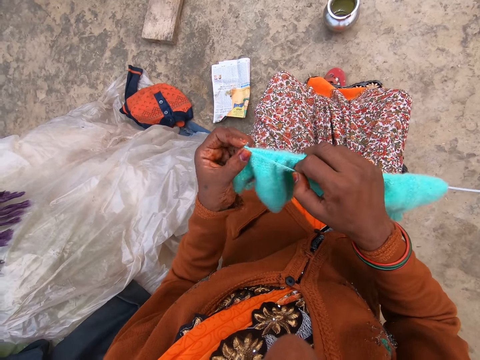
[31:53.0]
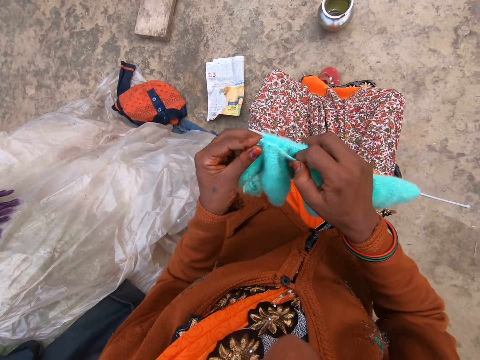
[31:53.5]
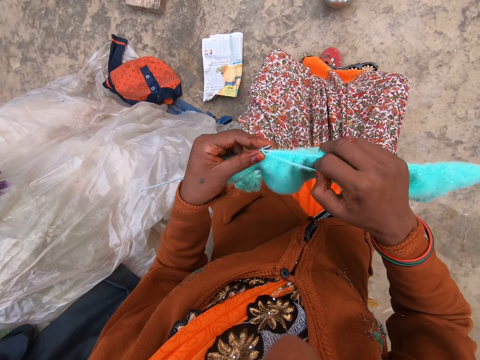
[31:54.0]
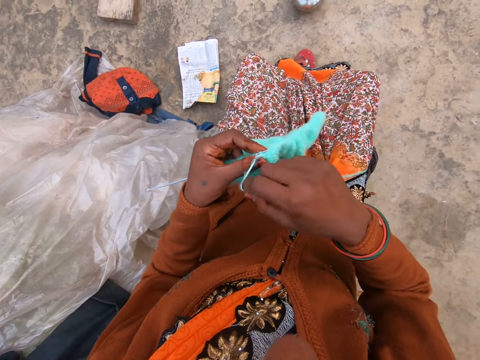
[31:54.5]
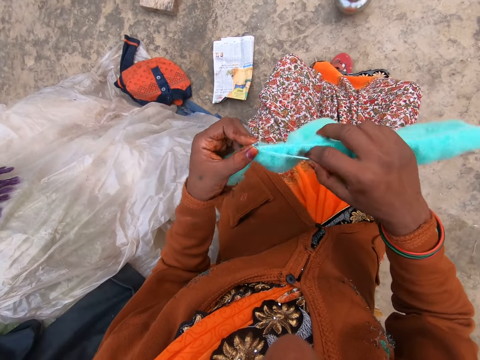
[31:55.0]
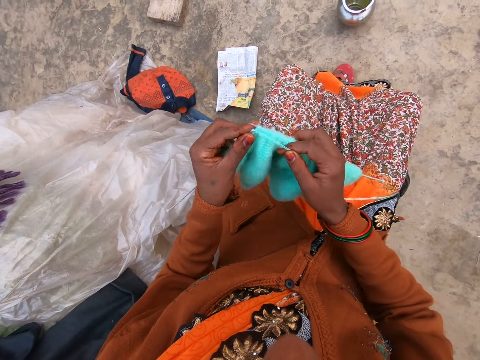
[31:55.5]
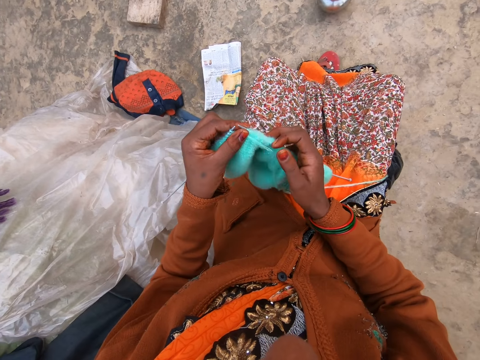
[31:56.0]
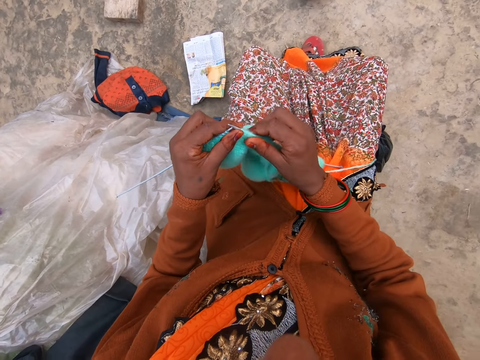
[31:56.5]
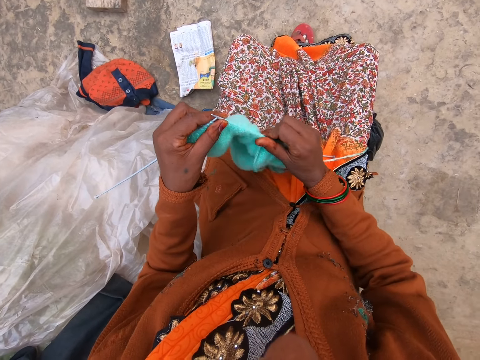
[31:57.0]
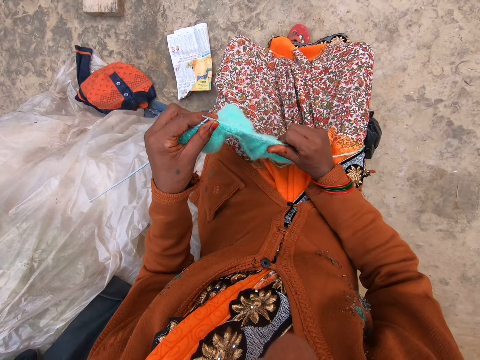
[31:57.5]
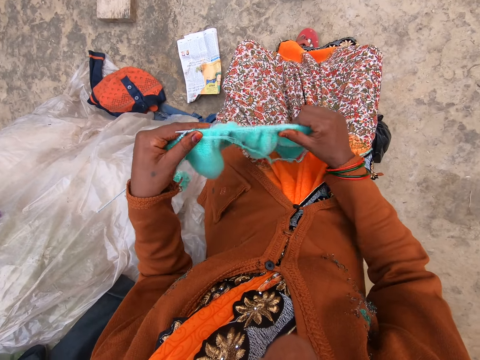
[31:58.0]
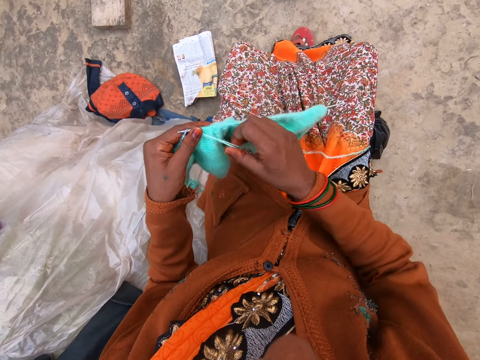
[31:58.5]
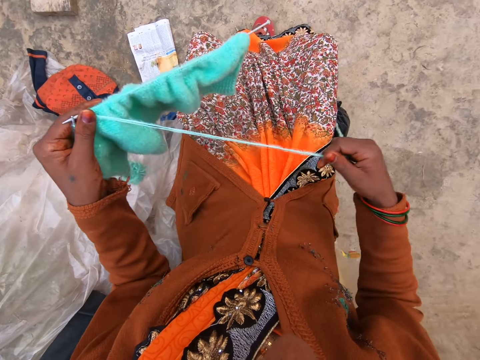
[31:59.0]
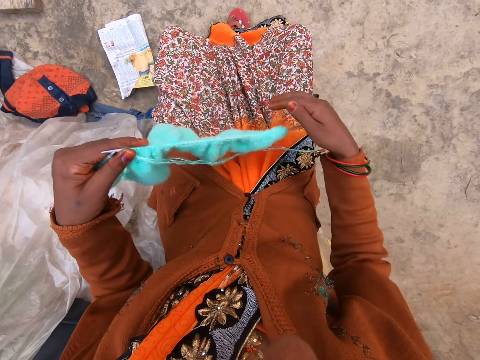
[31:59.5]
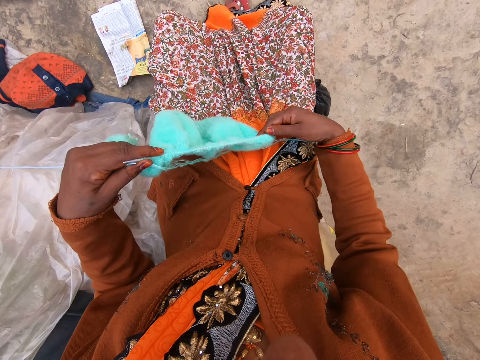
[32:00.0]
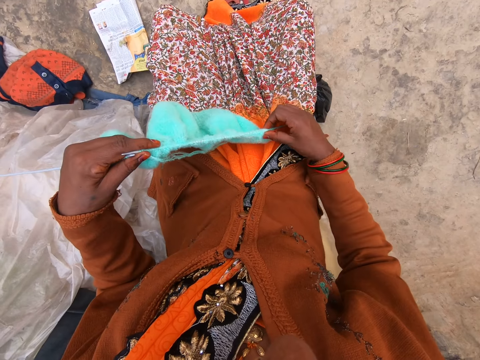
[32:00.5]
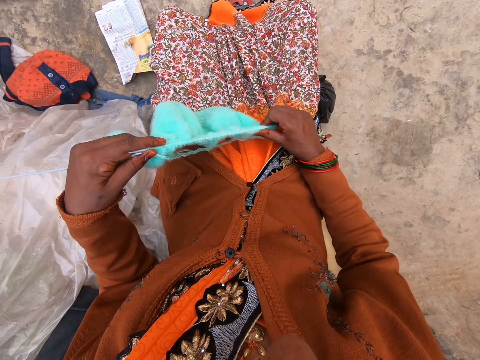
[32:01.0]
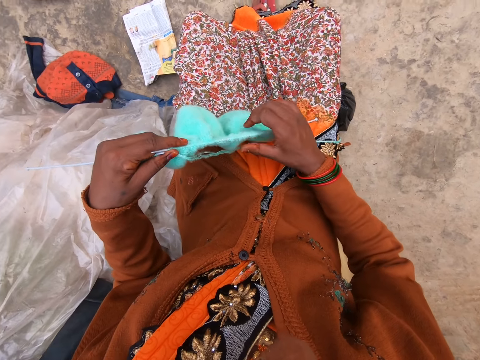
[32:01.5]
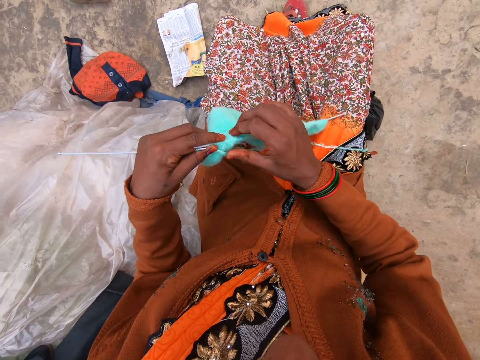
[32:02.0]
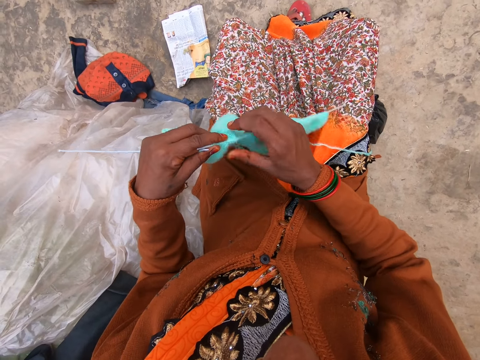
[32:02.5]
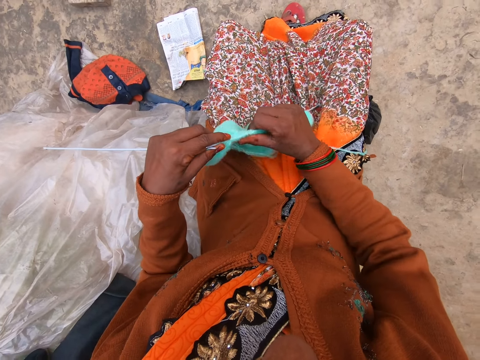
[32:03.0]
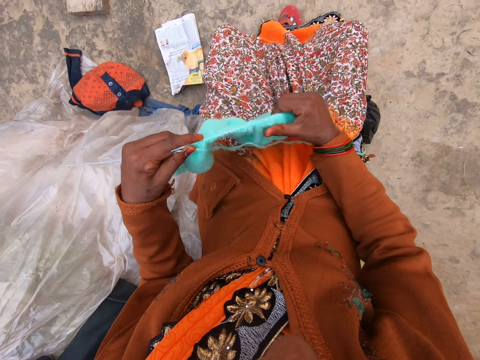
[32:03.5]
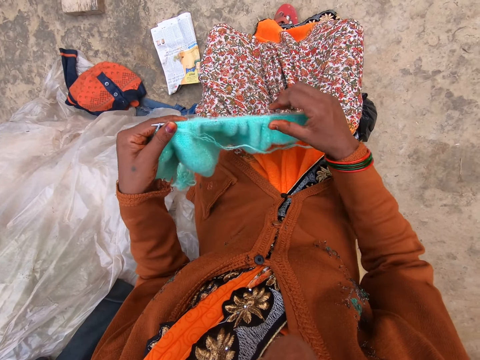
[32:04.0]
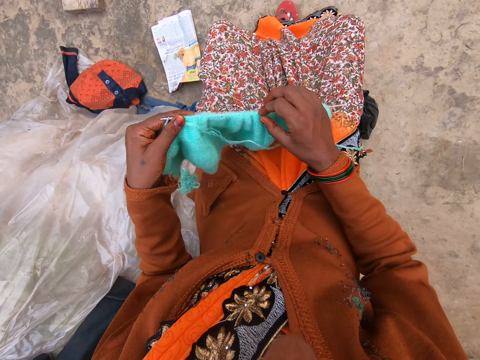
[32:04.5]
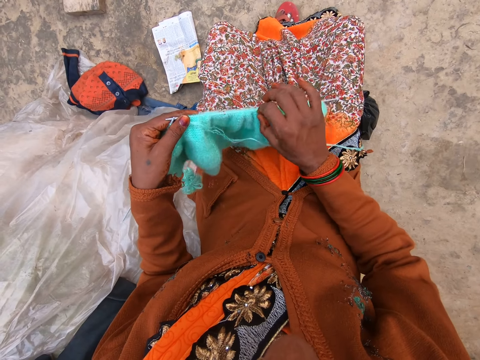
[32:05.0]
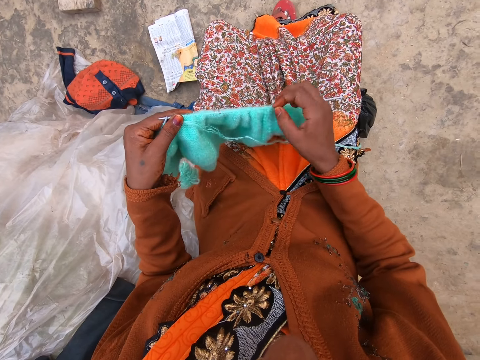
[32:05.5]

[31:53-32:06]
The camera wearer holds the knitted yarn and knitting pins with her left hand. She adjusts the knitted yarn on the knitting pin with her right hand. She pulls the knitted fabric. She pulls the string of yarn with her right hand. She adjusts the knitted yarn on the knitting pin with her right hand.

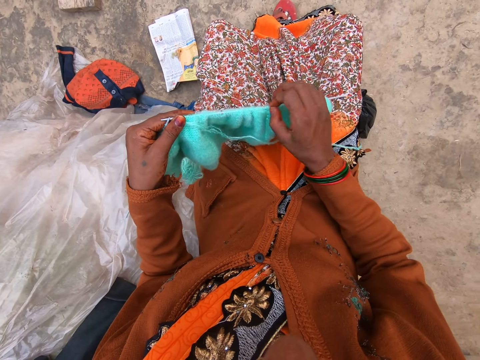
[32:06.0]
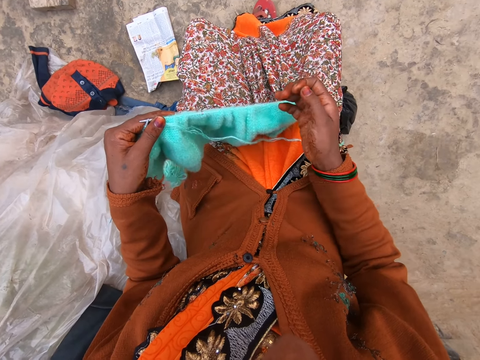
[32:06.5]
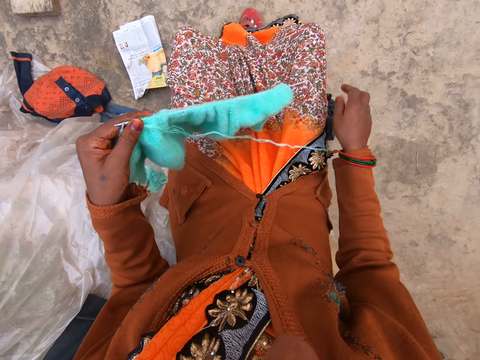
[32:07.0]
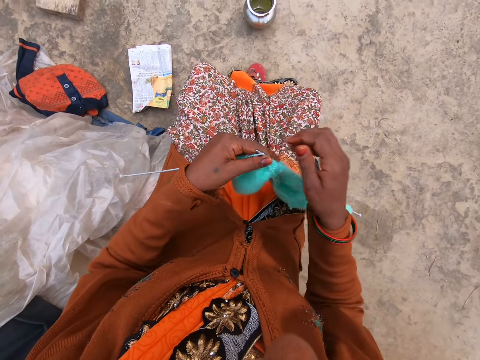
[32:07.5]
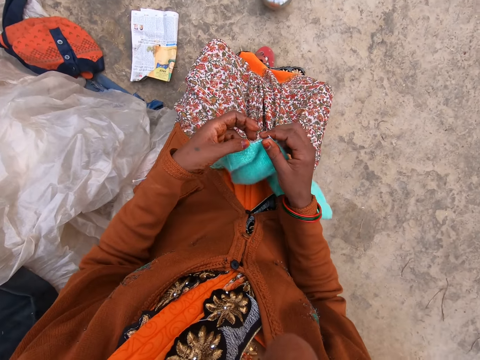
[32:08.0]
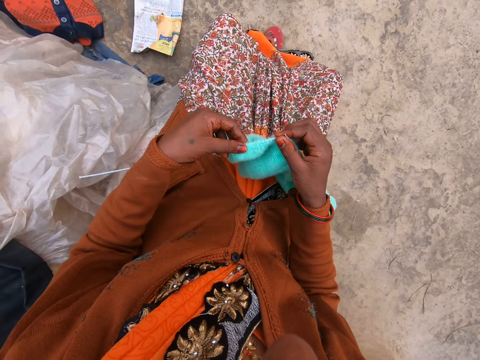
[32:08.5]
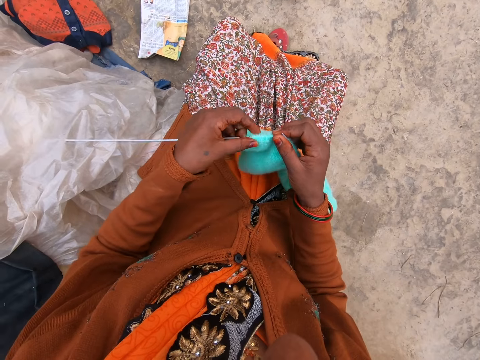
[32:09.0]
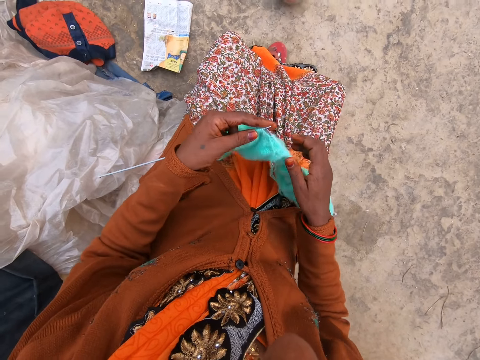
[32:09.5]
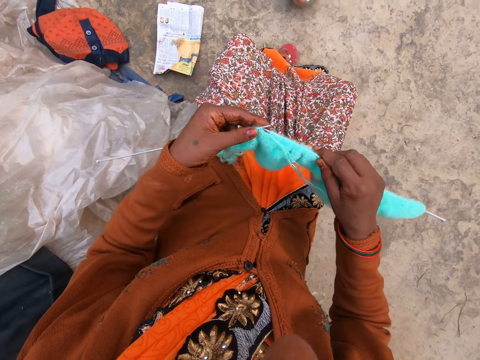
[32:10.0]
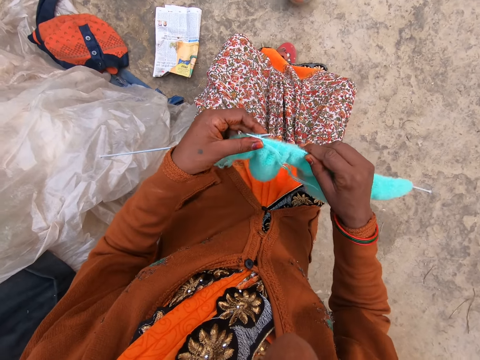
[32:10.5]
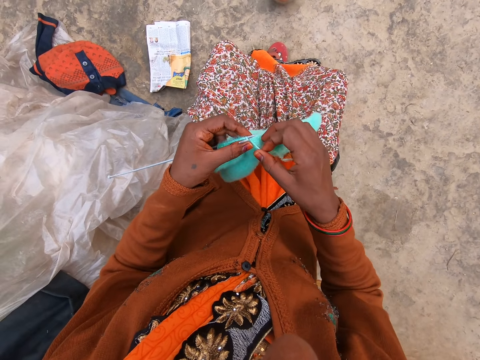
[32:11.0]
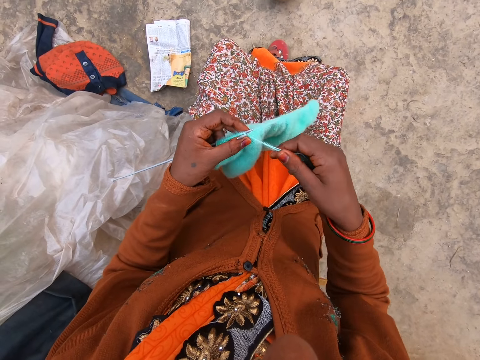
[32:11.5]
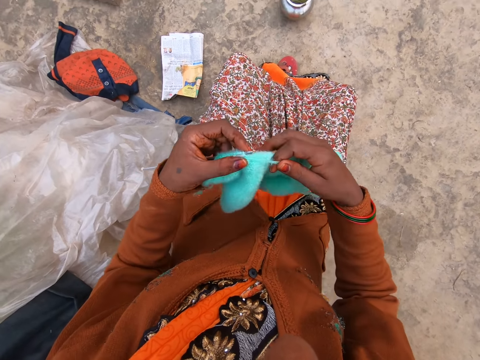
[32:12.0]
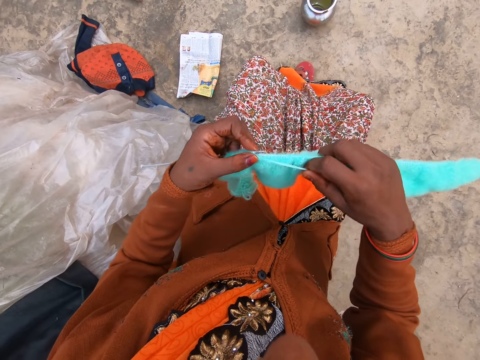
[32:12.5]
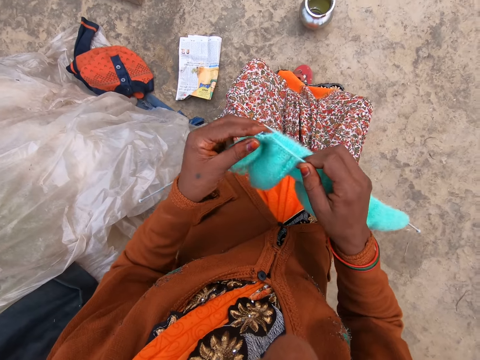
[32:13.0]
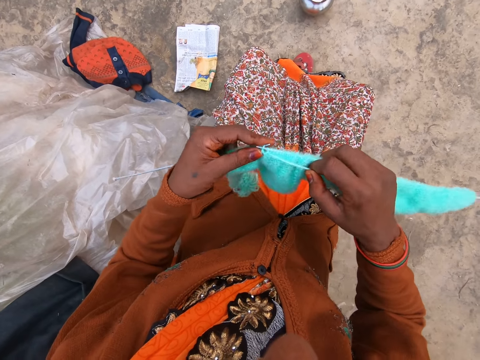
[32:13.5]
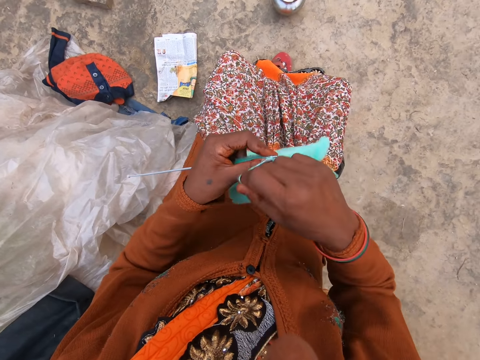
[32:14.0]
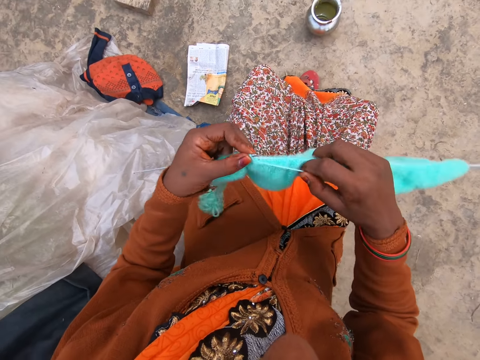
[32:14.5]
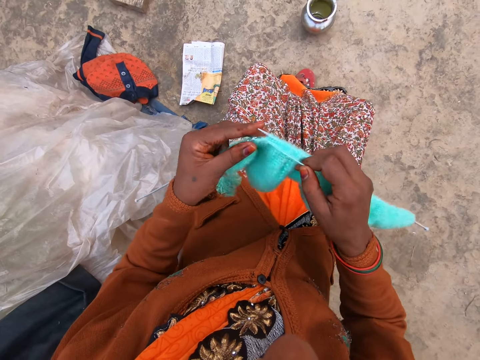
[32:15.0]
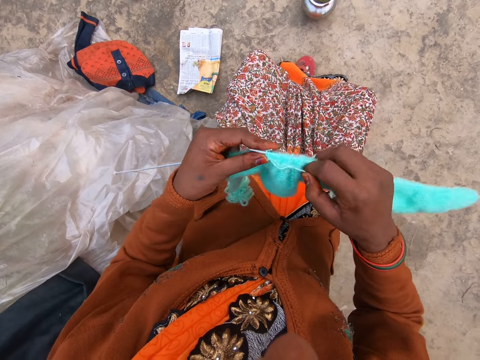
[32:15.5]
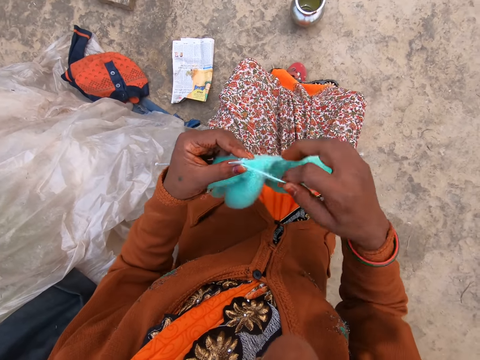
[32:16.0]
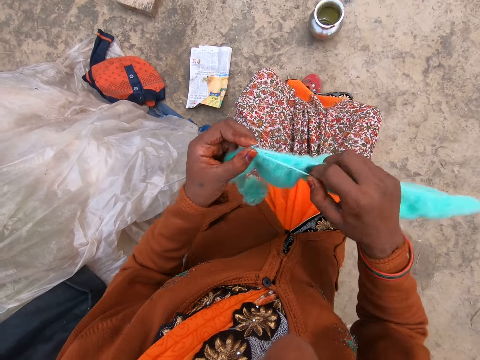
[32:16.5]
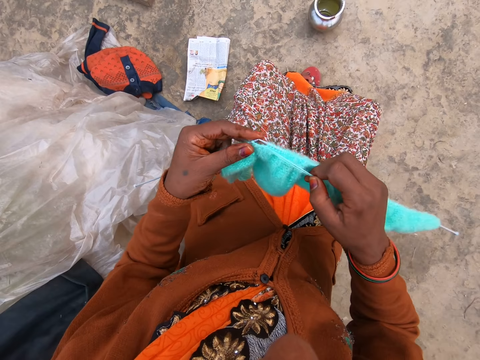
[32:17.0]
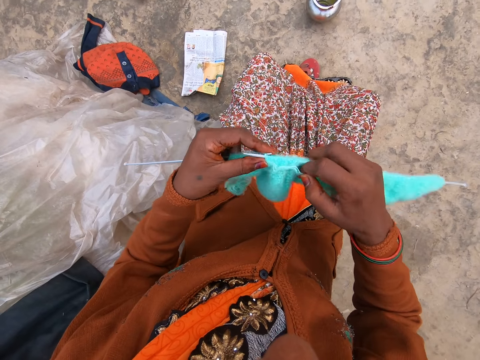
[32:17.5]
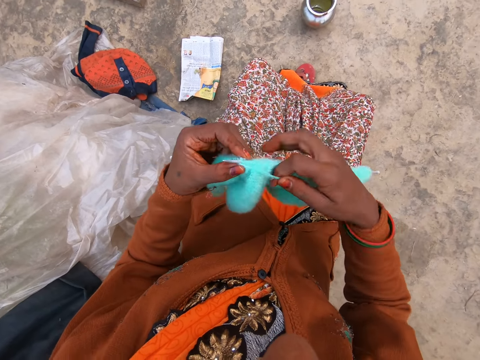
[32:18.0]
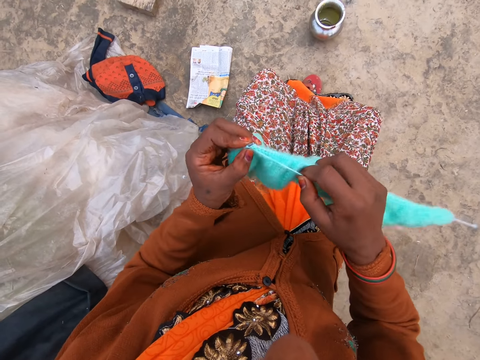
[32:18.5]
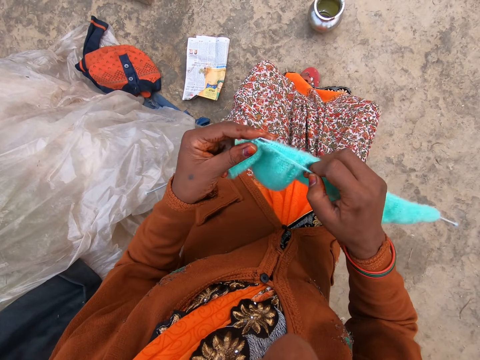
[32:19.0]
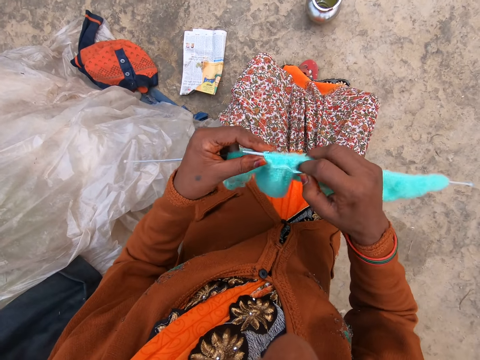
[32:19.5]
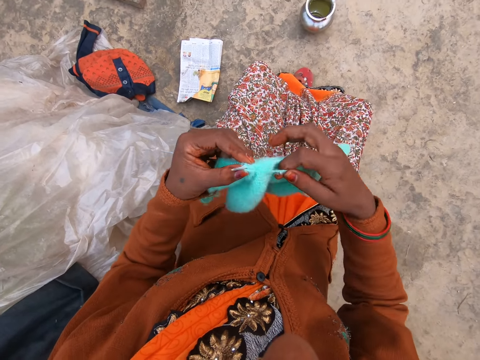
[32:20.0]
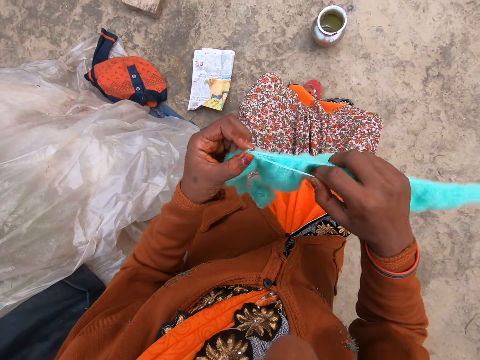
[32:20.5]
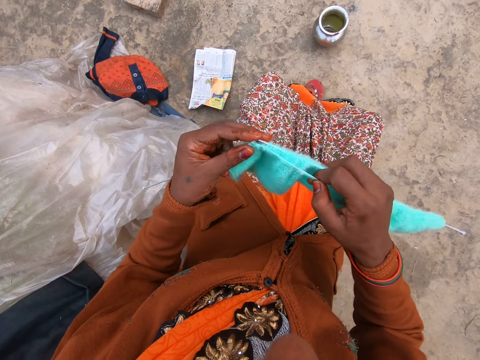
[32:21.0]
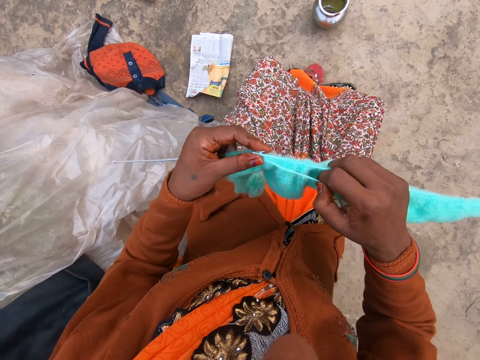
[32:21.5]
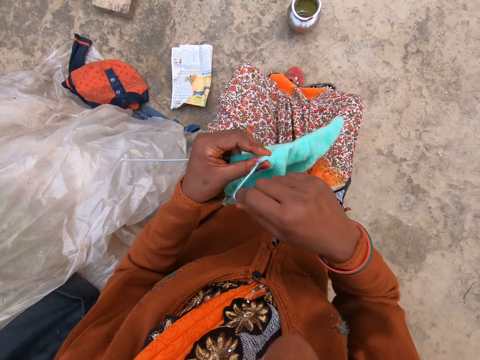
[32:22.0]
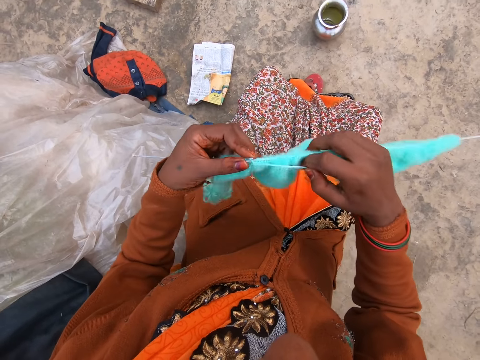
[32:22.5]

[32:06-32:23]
The camera wearer adjusts the knitted yarn on the knitting pin with her left hand. She knits the yarn with two knitting pins in both hands.
